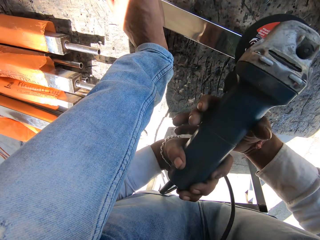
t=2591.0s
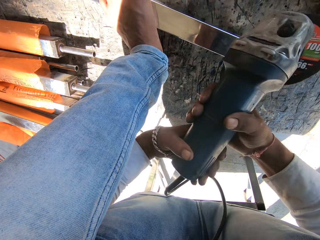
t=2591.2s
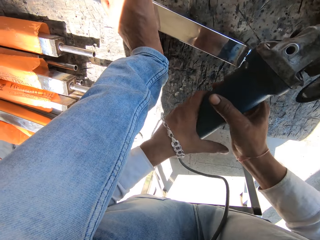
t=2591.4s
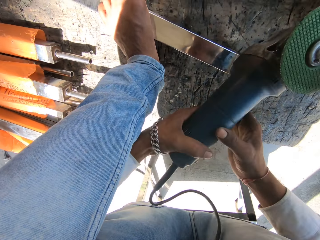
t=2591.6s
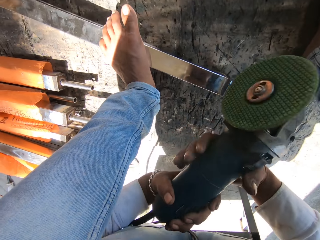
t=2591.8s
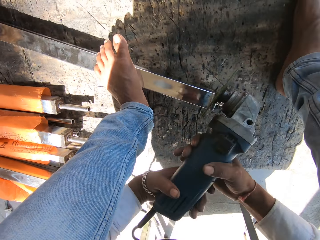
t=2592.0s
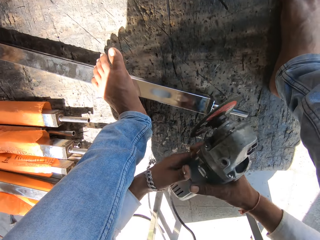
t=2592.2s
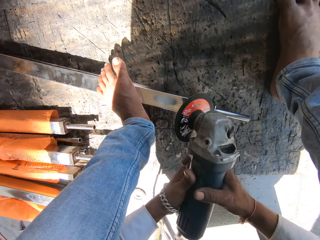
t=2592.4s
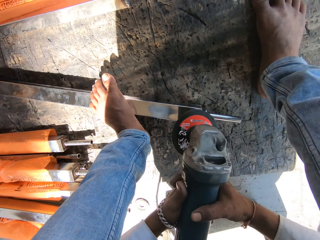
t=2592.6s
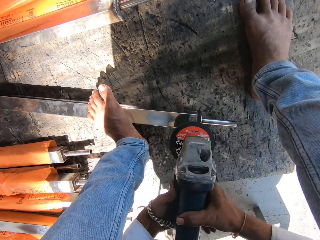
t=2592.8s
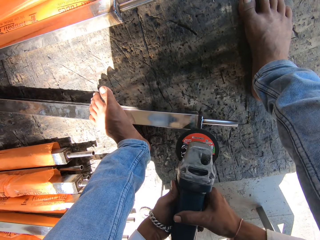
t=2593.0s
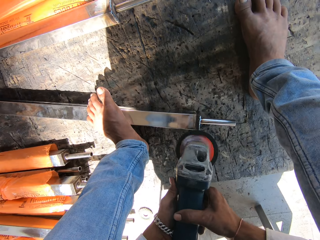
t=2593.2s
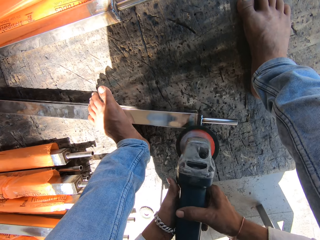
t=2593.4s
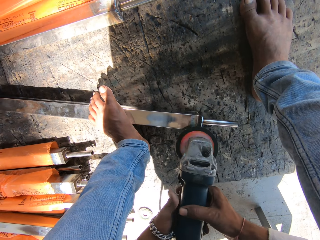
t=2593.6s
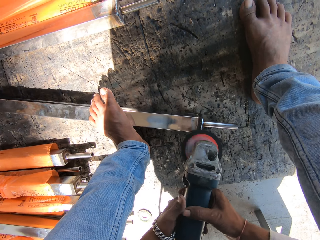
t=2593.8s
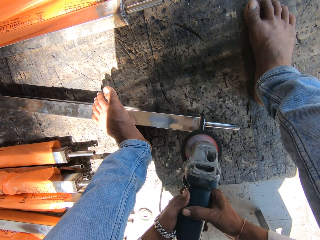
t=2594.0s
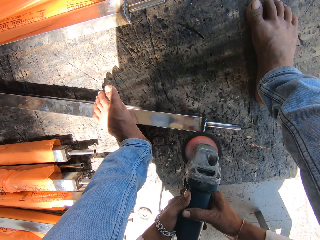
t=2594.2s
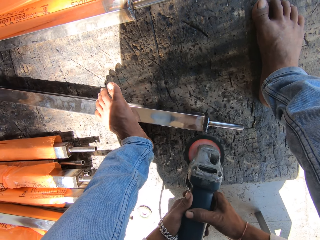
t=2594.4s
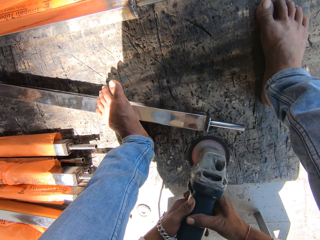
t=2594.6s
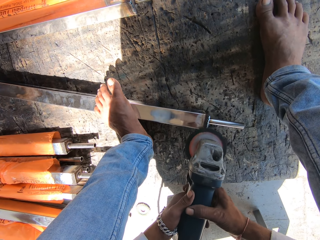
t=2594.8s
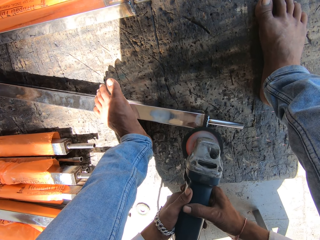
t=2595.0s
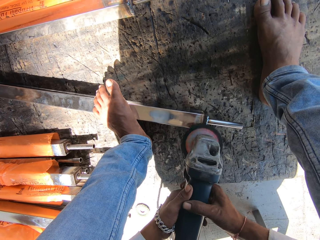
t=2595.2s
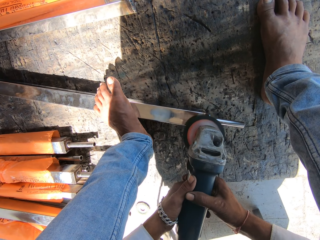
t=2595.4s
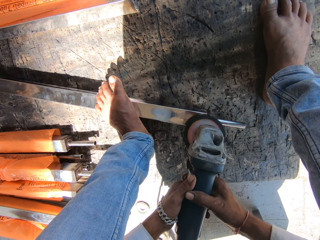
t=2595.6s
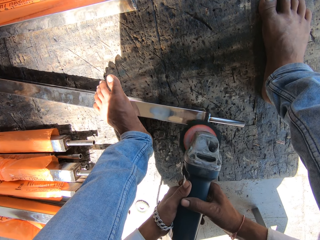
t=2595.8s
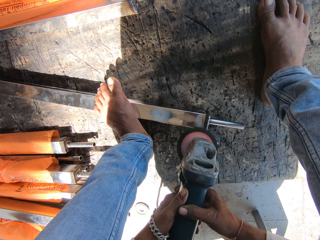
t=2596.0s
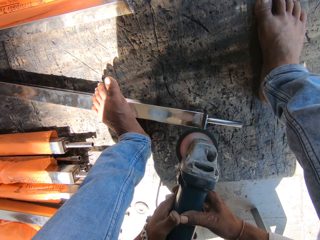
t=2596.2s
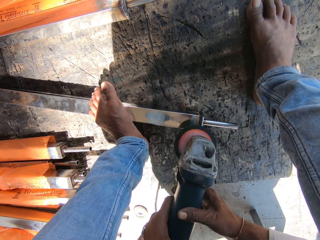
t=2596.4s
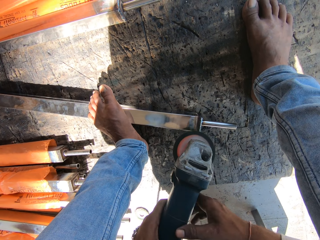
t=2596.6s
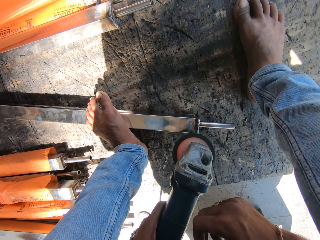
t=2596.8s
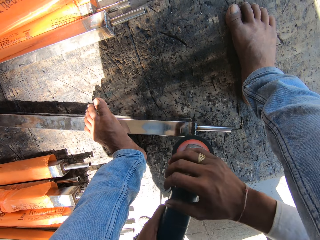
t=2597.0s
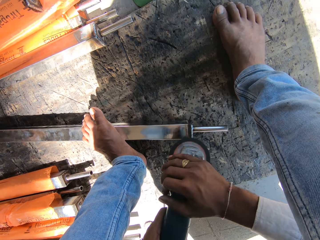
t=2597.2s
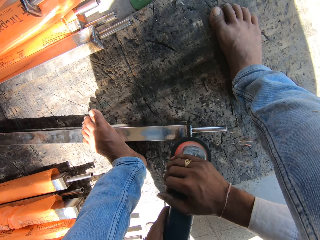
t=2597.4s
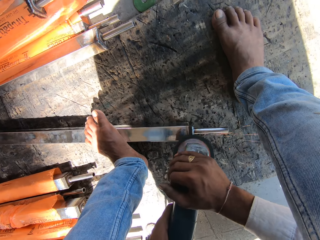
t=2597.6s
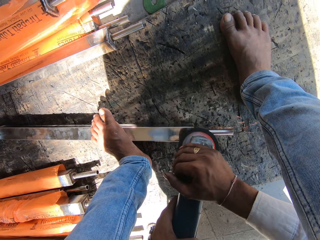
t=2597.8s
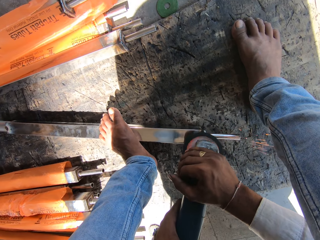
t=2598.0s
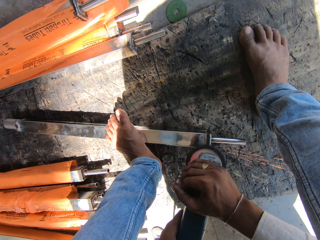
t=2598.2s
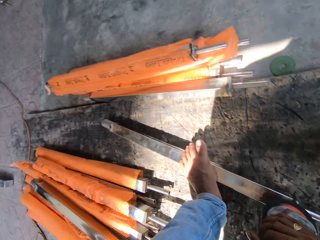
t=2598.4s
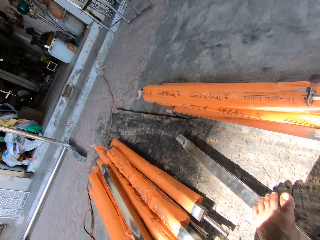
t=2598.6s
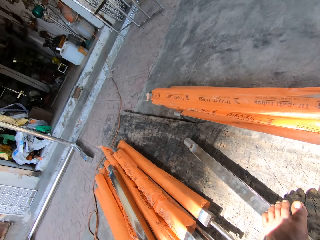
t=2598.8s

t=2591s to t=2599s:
The camera wearer turns on the rotary tool with his left hand. He sharpens the edge of the iron rod with the rotary tool in his hands. He welds iron using a machine cutter.

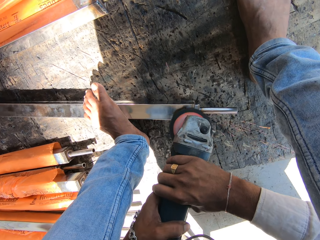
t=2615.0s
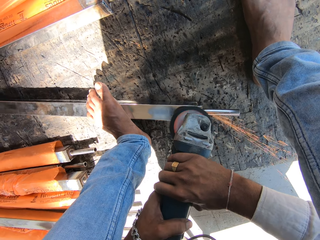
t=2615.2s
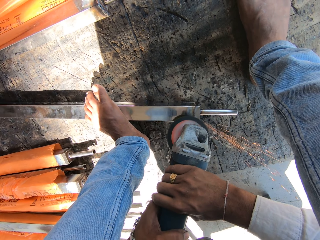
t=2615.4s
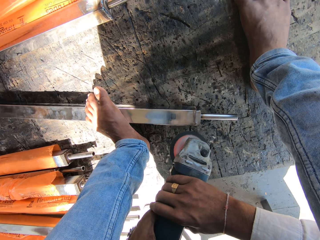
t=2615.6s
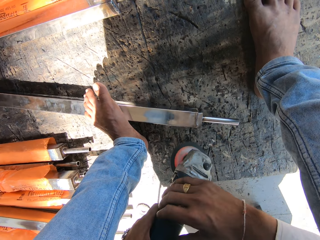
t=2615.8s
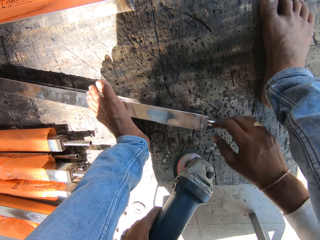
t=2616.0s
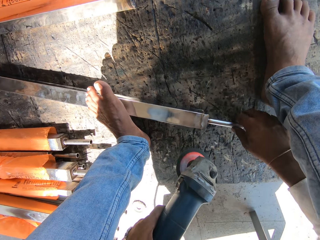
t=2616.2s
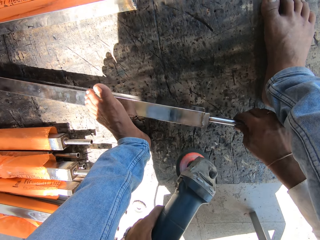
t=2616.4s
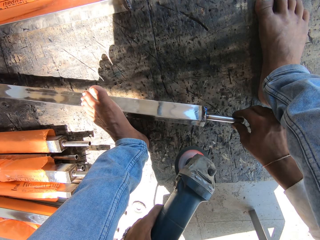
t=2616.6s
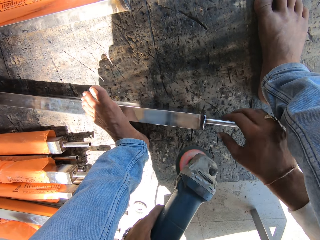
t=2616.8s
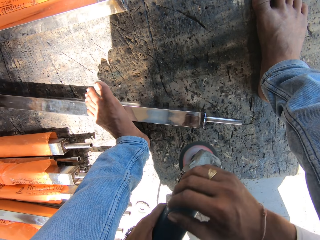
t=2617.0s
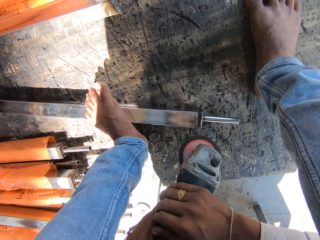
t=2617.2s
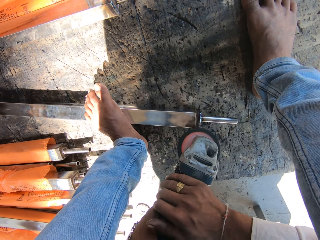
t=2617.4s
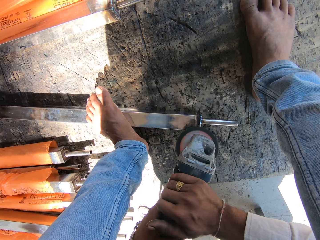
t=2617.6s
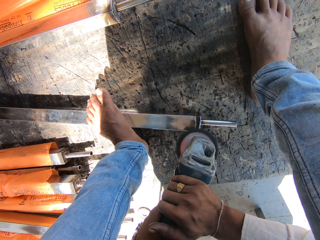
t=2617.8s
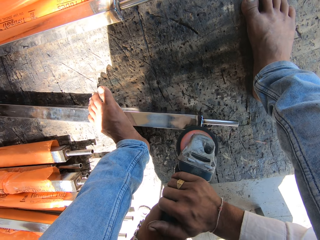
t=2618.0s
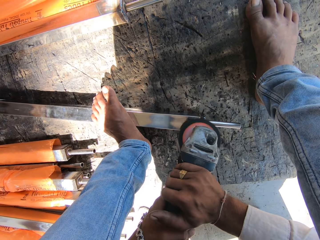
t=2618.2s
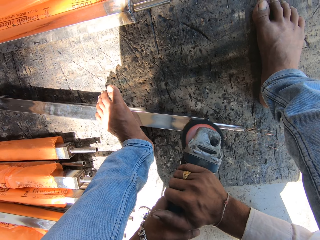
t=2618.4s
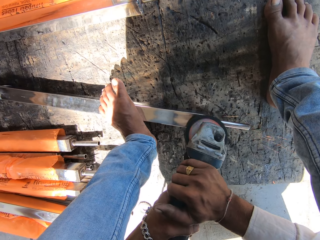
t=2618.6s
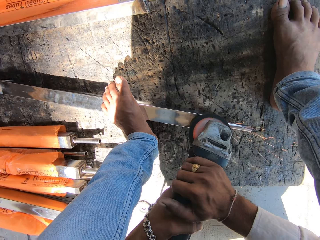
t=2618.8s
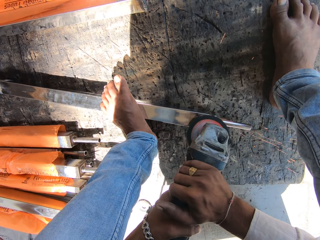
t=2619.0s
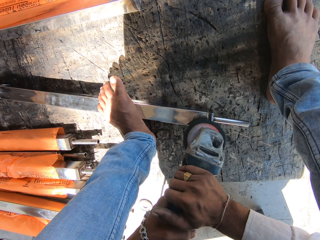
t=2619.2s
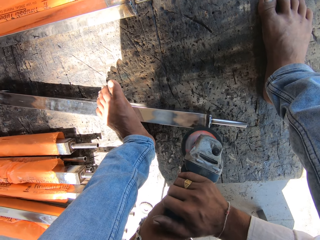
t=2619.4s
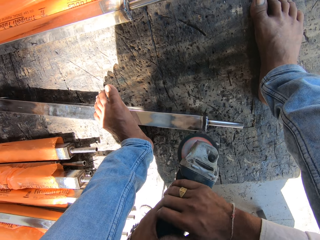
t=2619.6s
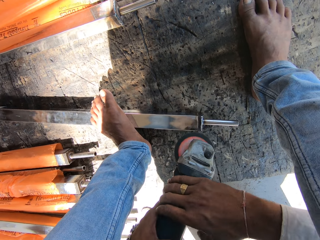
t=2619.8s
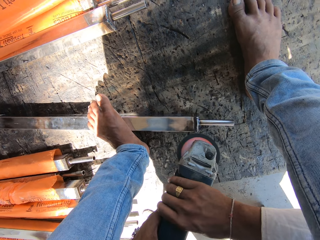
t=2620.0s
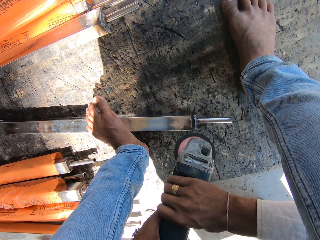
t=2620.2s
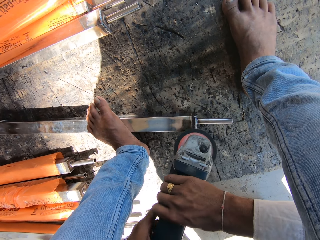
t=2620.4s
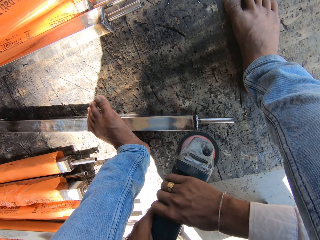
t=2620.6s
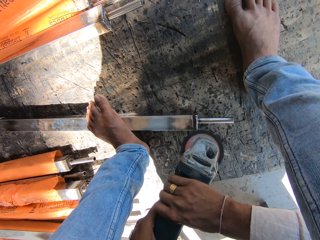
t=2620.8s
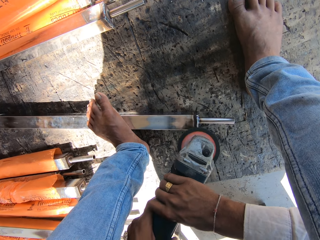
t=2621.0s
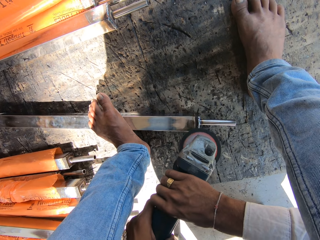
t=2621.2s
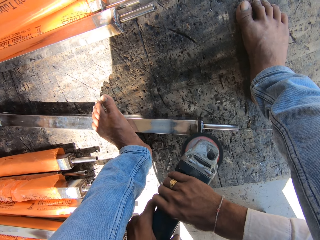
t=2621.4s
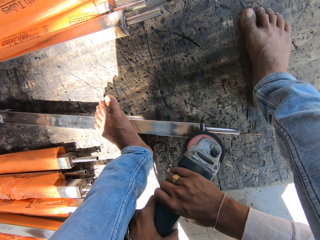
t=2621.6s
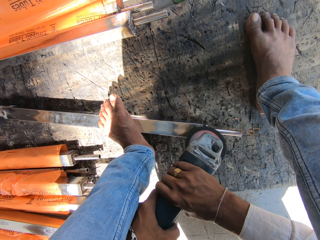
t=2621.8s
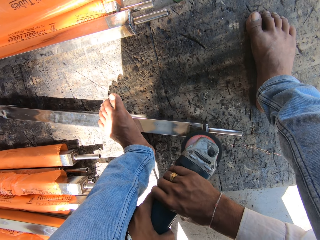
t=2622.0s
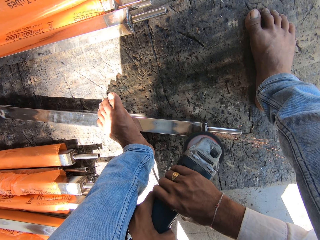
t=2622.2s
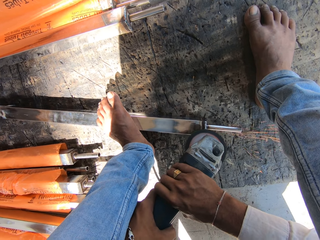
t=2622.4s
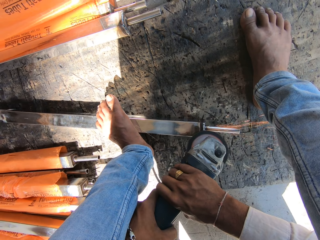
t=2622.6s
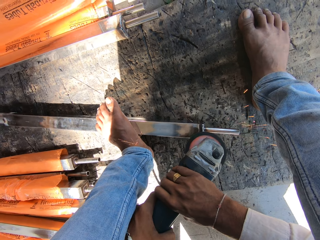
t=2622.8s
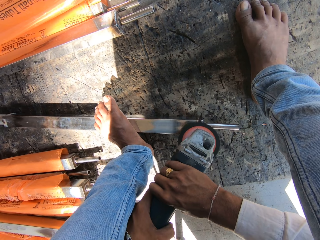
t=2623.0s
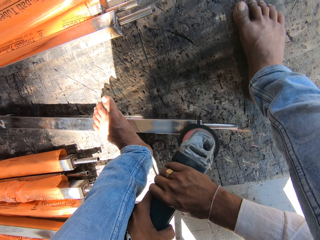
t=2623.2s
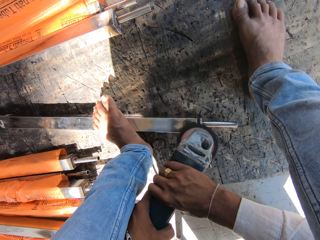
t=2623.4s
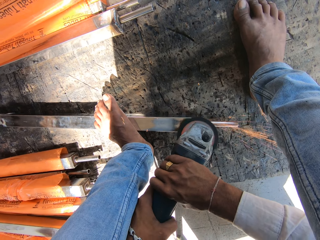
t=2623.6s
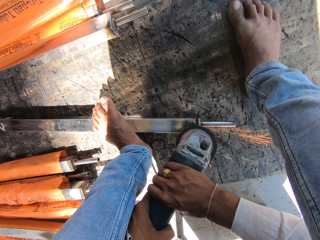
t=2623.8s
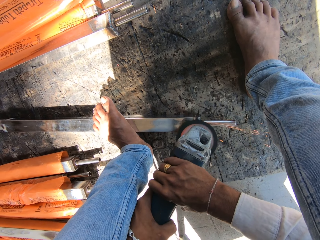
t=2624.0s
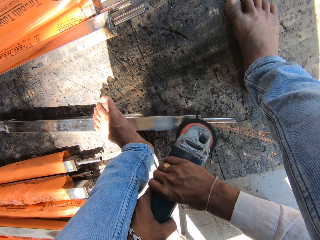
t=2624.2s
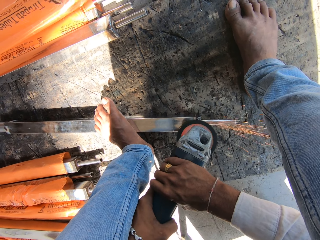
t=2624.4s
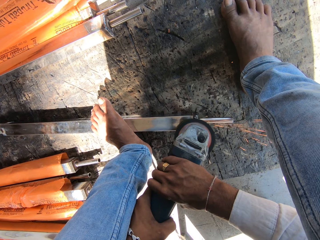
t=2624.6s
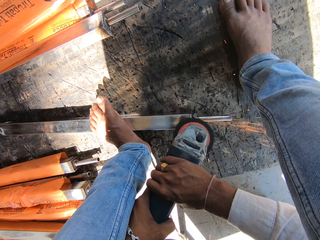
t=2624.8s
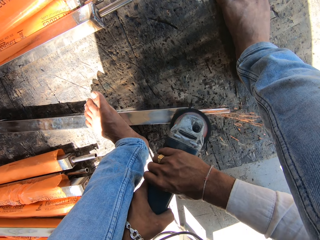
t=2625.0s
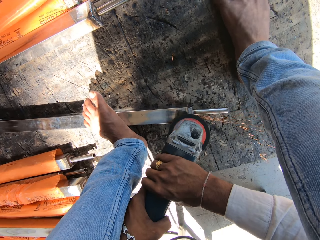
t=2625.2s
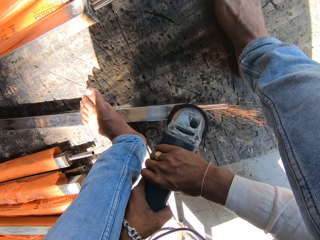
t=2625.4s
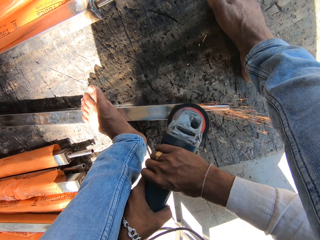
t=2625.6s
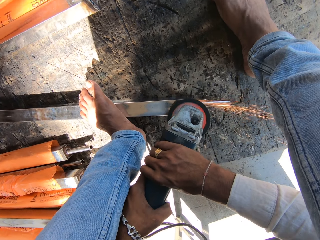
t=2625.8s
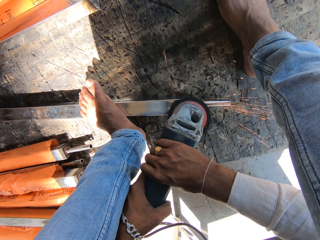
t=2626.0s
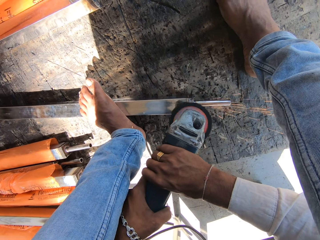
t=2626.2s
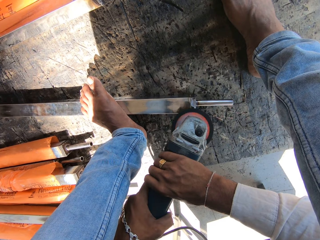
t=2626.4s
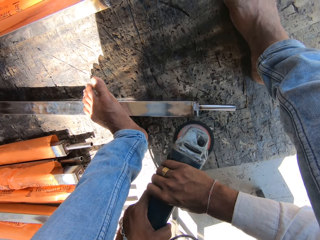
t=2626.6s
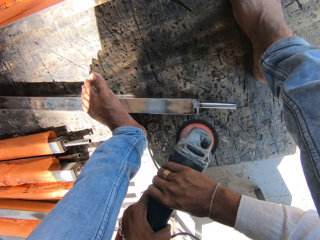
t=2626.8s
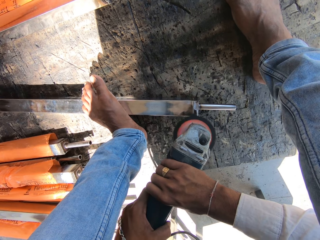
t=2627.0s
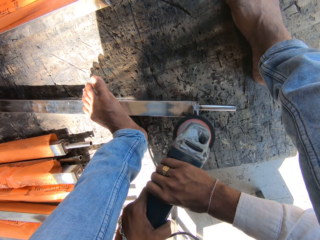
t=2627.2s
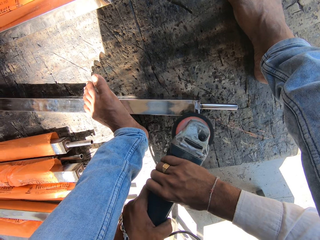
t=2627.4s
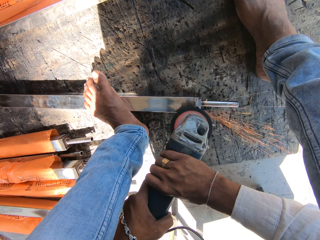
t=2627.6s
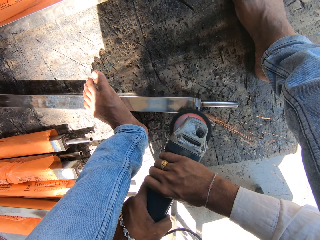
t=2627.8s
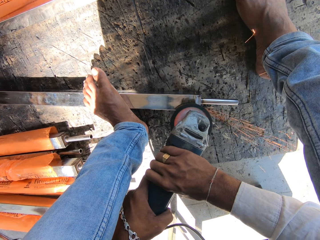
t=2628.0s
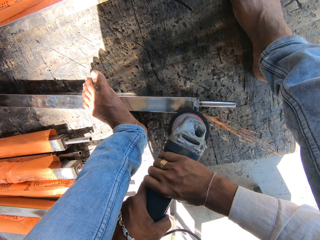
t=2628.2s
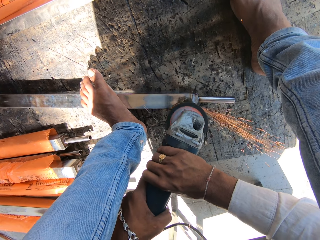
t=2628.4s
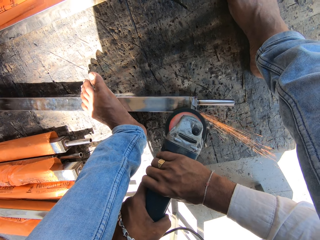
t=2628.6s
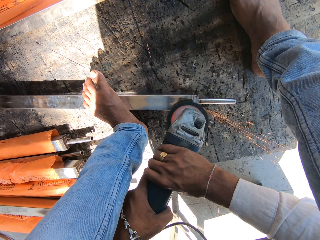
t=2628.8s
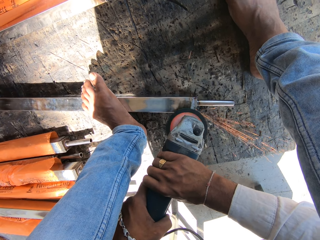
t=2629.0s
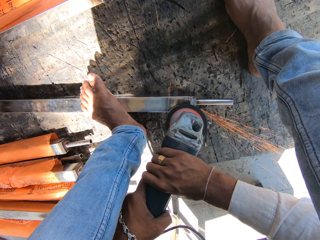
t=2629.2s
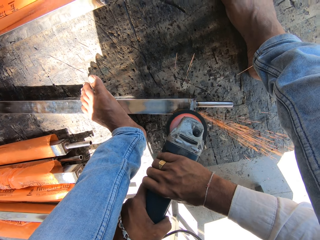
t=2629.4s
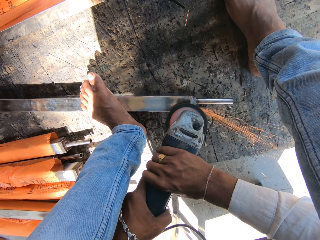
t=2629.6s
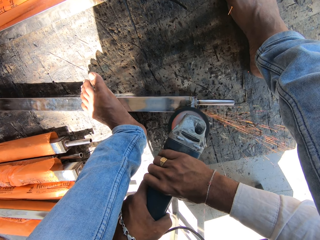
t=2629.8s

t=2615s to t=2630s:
The camera wearer turns the edge of the iron rod with his right hand. He sharpens the edge of the iron rod with the rotary tool in his hands. He welds iron using a machine cutter.
